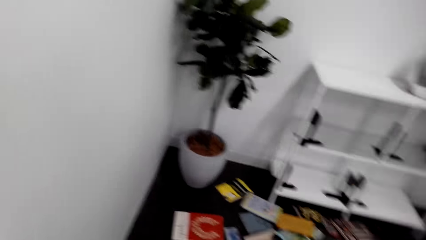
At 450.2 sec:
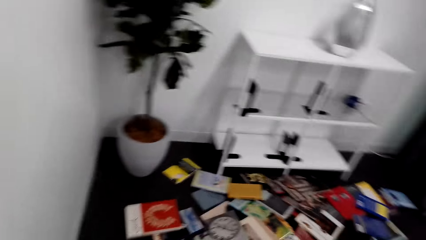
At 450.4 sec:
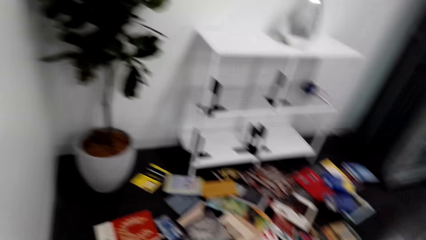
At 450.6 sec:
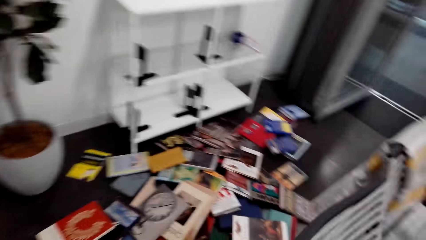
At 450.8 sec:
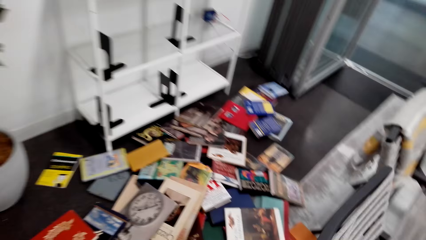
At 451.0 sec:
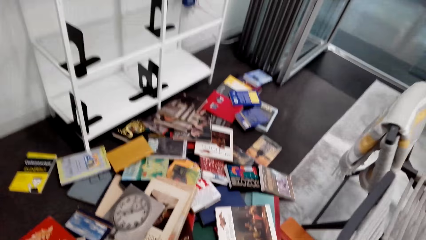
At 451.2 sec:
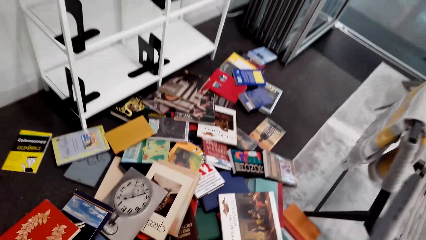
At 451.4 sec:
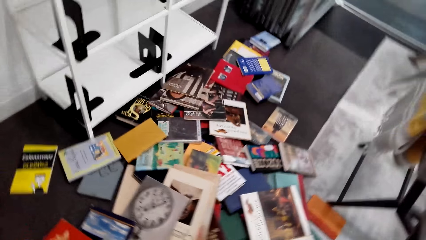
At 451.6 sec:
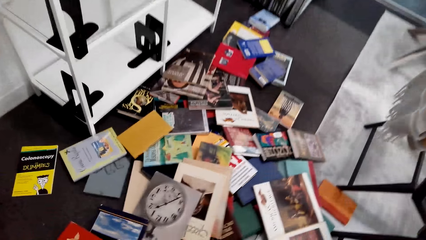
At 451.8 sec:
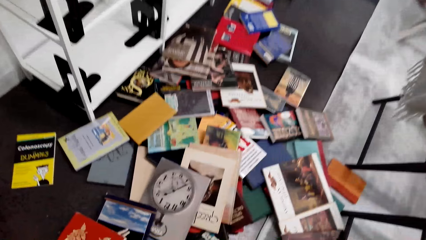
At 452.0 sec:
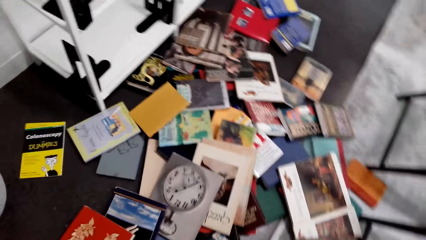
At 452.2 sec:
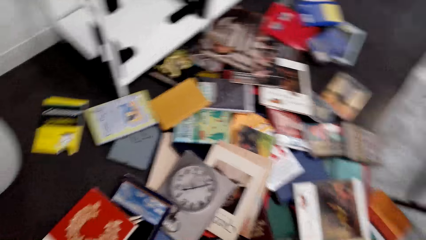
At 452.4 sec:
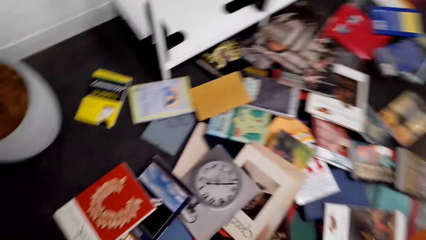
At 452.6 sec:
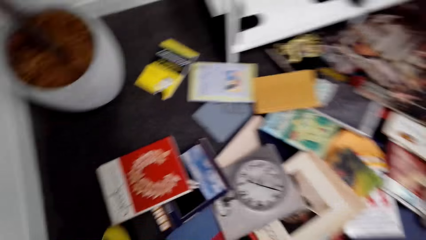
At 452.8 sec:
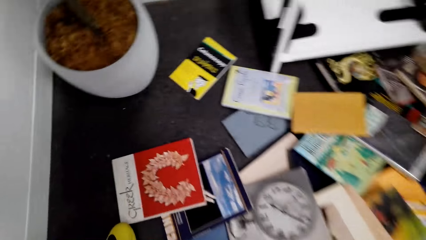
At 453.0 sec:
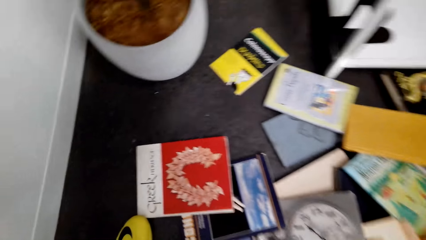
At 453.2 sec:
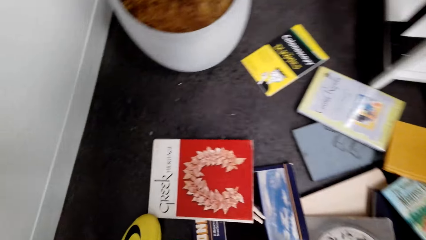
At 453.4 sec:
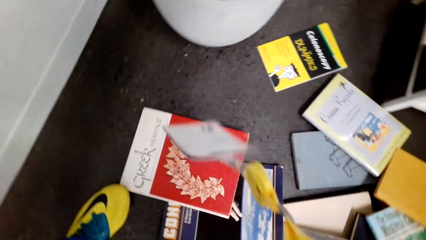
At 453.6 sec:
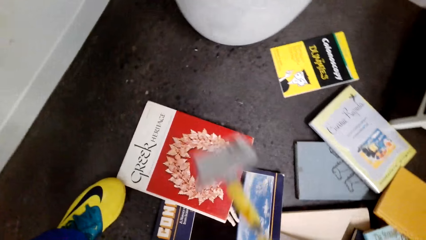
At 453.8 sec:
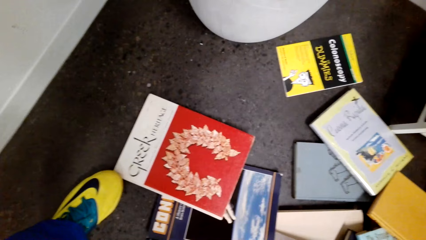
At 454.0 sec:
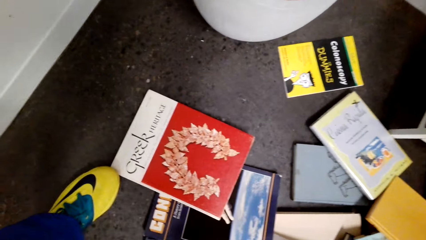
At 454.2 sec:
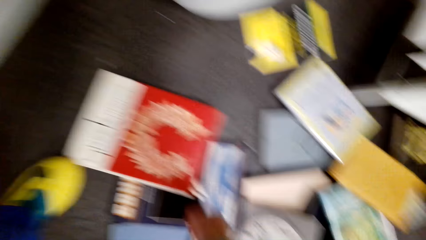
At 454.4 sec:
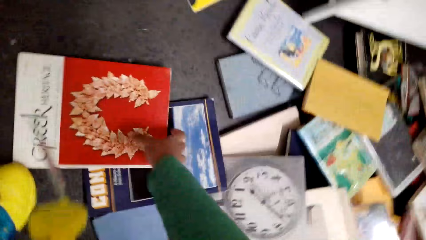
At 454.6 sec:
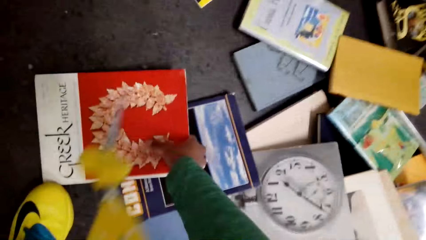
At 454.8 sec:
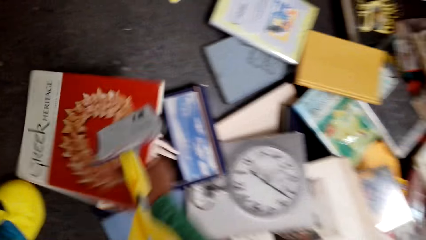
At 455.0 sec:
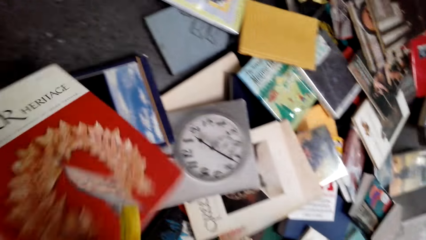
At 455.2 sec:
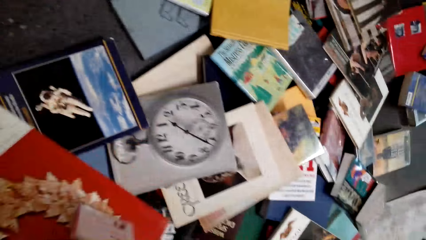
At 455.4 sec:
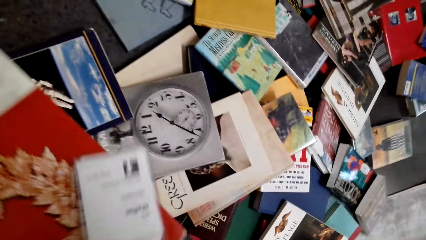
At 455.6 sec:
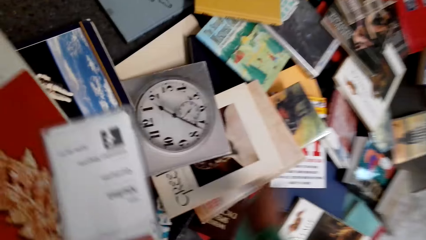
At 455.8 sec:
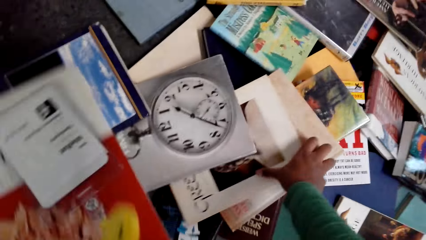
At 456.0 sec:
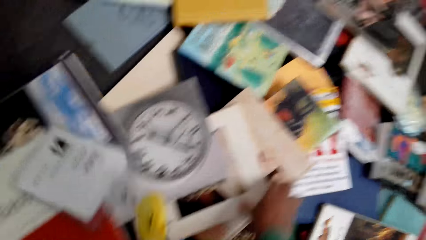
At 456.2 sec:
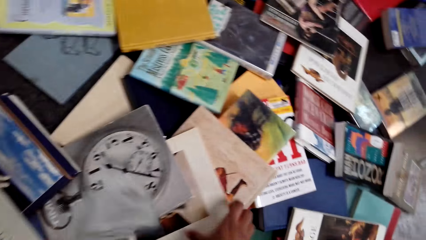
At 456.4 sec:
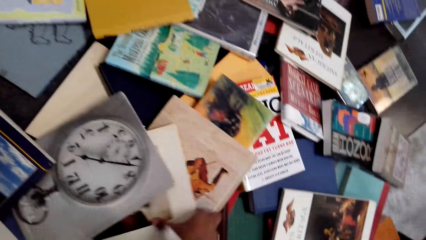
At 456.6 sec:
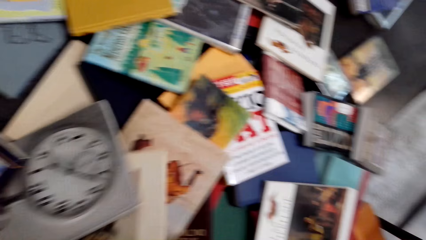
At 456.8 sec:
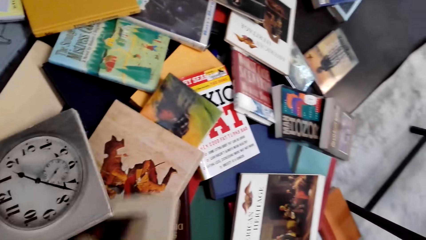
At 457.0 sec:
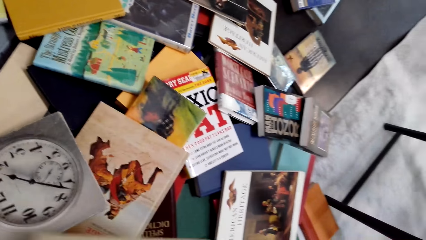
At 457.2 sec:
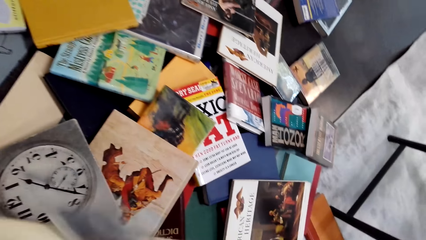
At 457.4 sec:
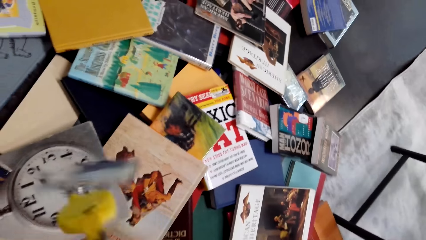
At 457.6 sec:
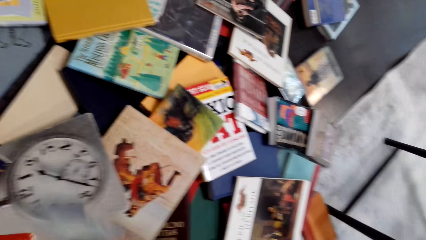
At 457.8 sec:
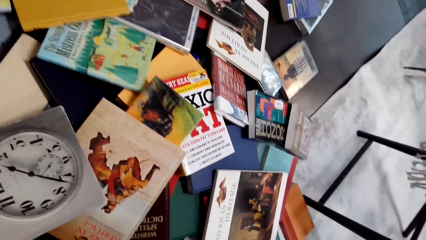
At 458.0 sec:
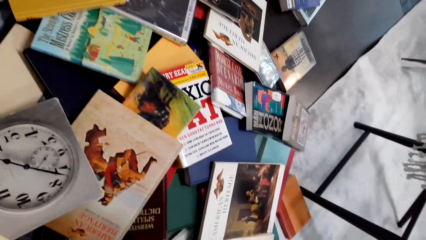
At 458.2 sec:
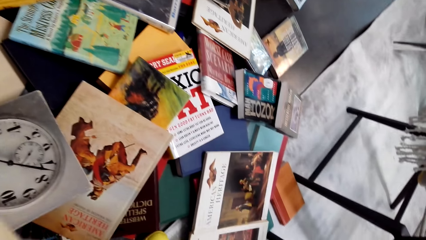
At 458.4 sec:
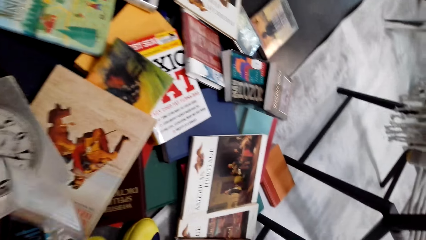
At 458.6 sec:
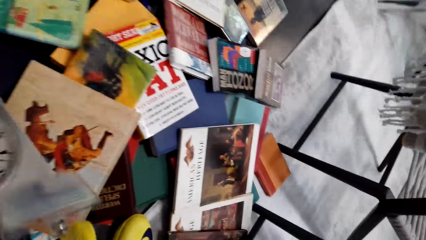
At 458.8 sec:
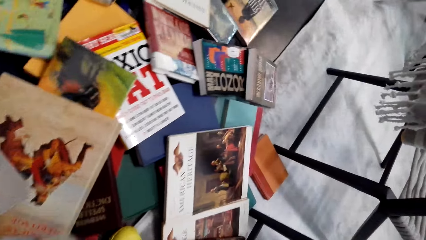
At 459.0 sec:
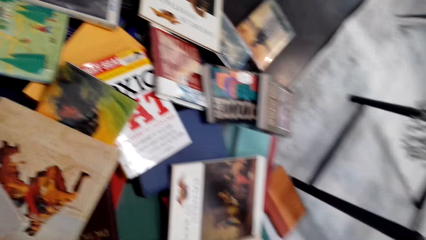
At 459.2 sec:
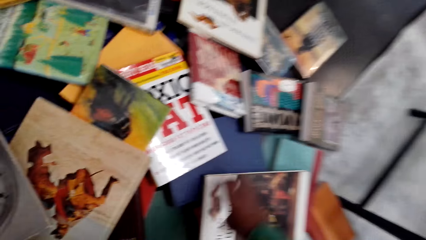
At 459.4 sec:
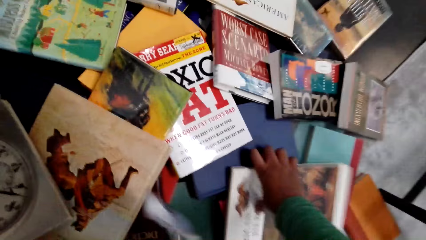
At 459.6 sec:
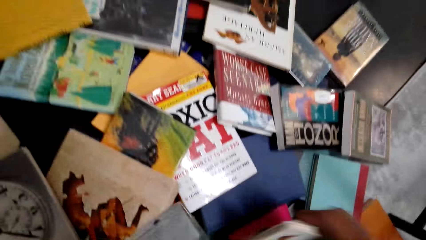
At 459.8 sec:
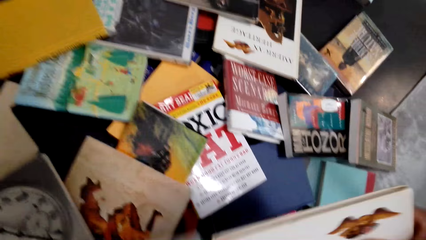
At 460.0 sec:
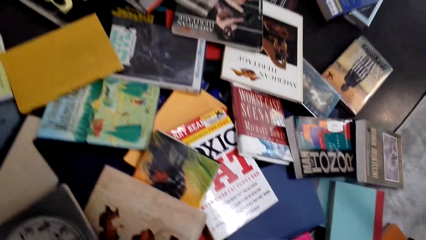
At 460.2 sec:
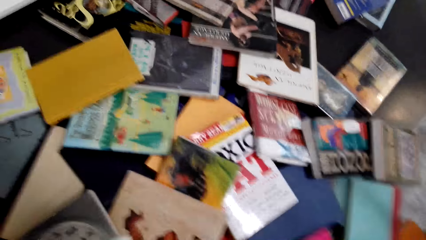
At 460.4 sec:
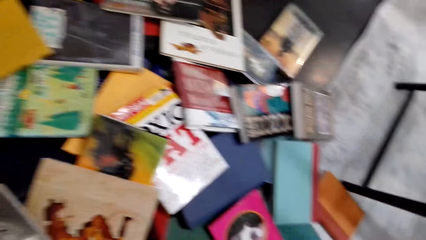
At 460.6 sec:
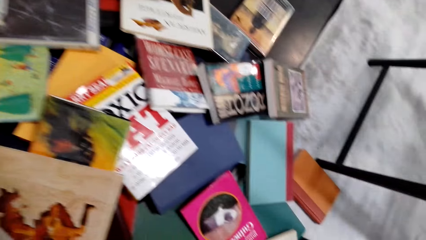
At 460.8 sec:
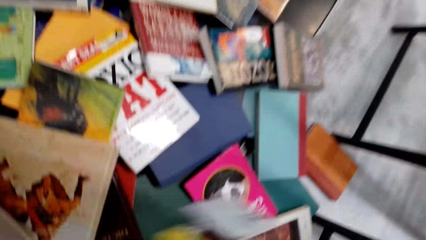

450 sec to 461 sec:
The camera wearer picks a book from the floor with the right hand.

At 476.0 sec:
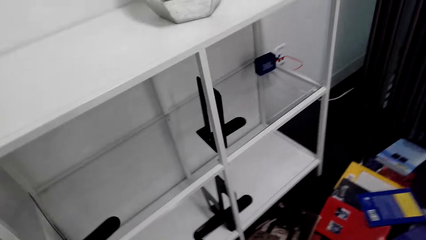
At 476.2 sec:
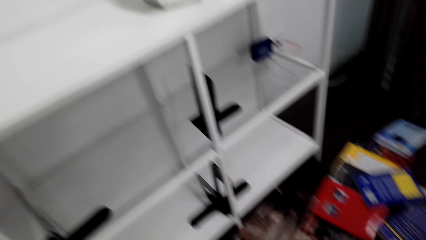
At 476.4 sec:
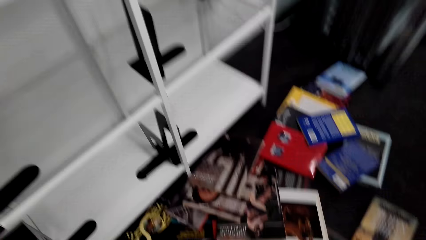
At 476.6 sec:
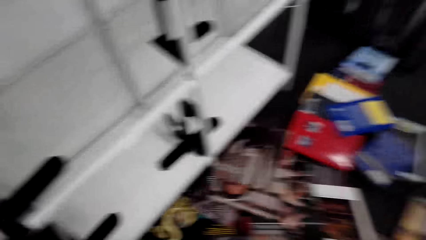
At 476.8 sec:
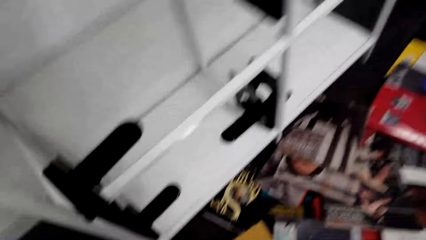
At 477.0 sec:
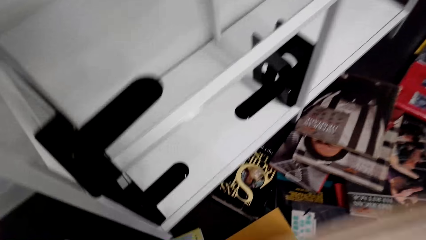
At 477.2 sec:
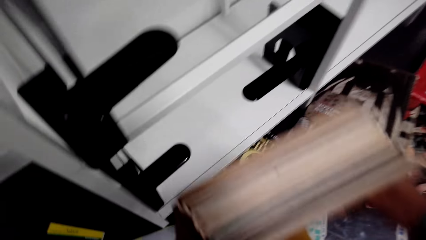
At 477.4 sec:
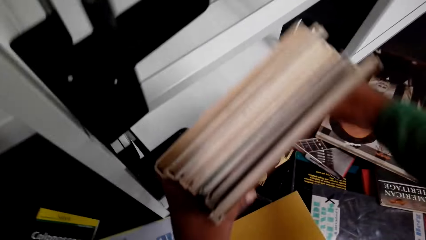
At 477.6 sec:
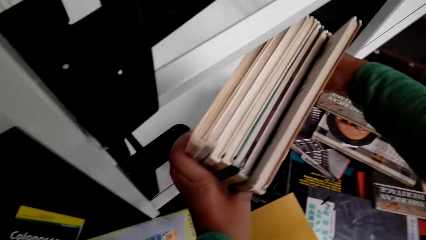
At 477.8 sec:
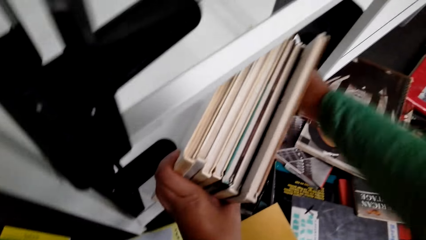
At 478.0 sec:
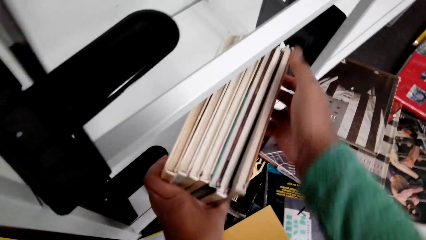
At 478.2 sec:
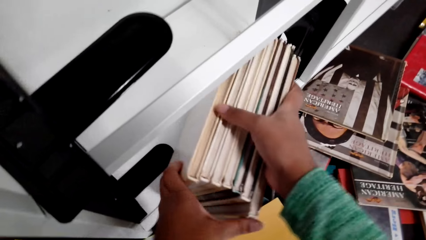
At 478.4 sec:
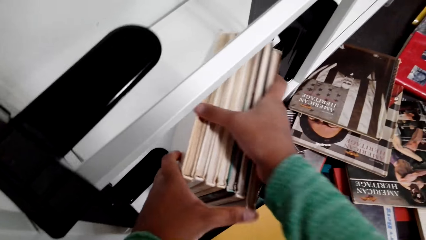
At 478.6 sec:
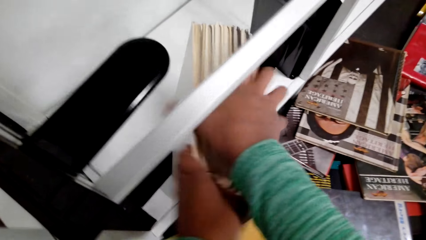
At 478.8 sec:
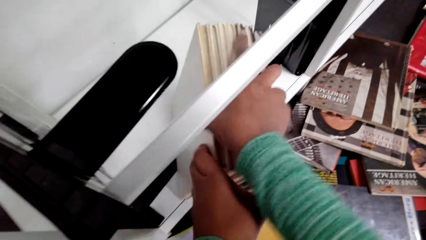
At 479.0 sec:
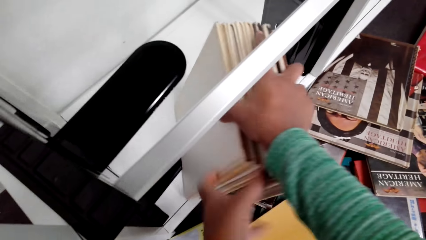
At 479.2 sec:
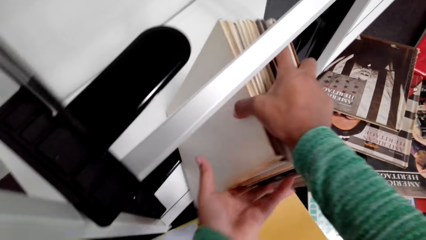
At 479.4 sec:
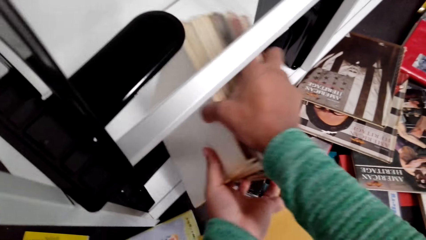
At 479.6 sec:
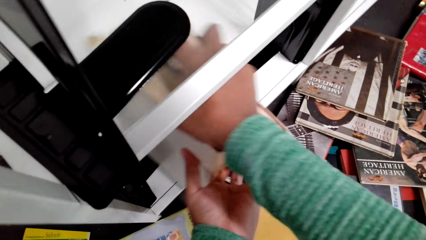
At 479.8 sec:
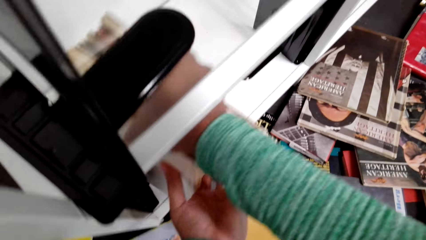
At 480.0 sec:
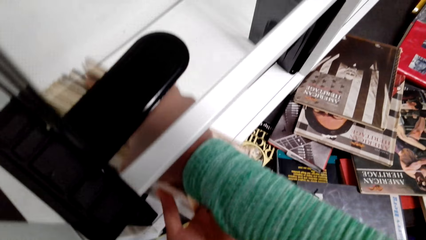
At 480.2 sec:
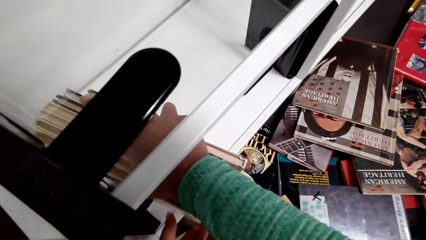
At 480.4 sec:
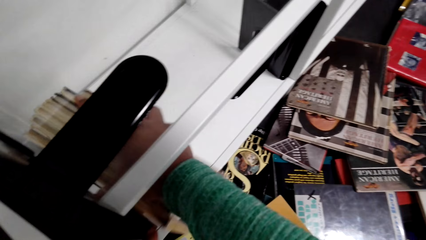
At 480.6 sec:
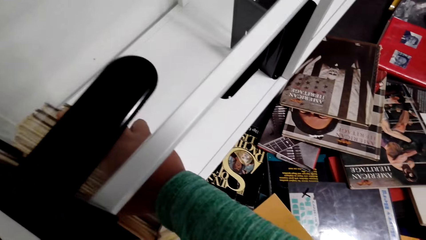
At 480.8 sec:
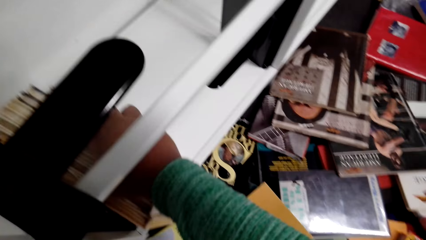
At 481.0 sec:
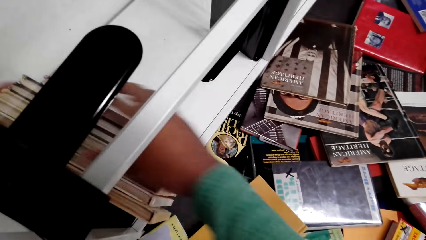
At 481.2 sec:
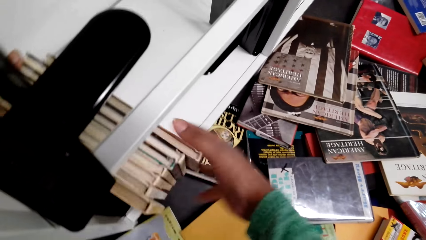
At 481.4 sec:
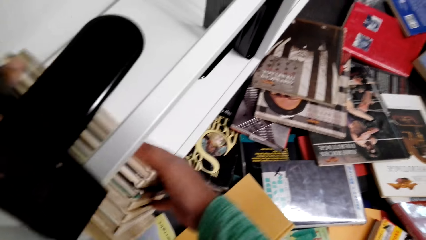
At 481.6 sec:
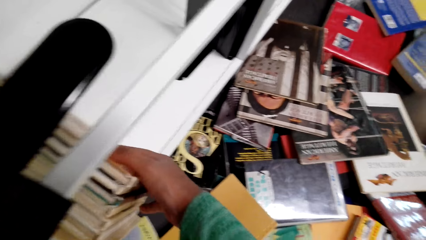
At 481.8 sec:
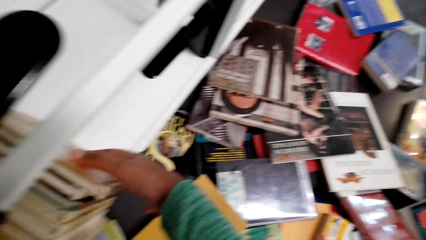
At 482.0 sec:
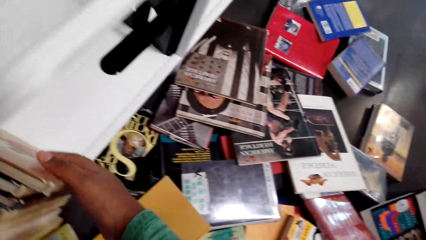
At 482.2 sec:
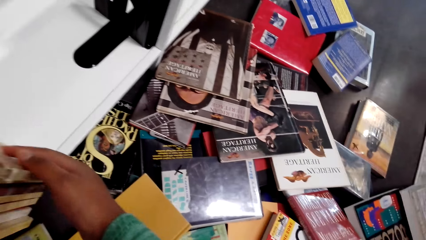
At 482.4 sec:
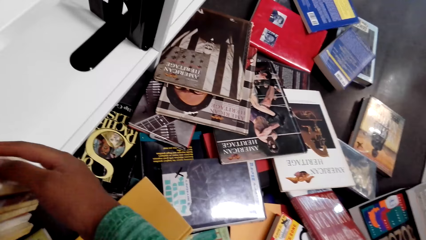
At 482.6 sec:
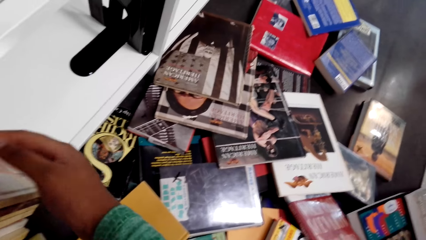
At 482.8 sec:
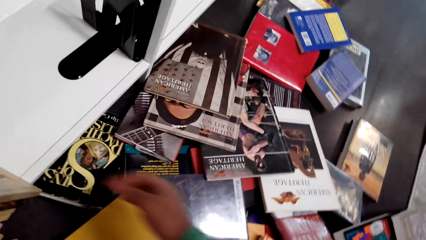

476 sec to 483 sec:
The camera wearer places the books in the bookcase with both hands.
